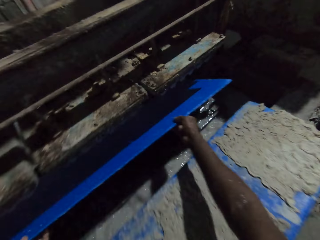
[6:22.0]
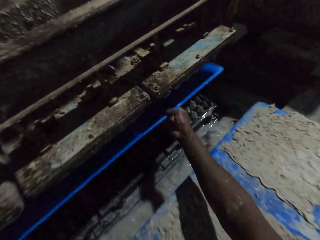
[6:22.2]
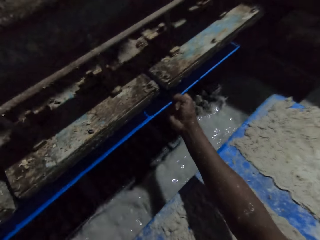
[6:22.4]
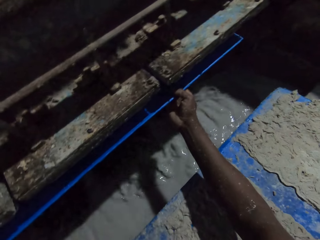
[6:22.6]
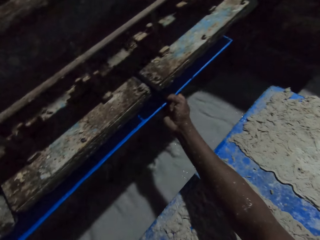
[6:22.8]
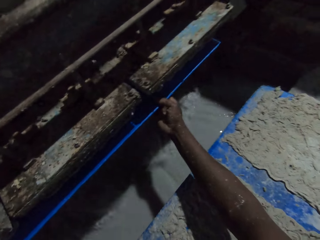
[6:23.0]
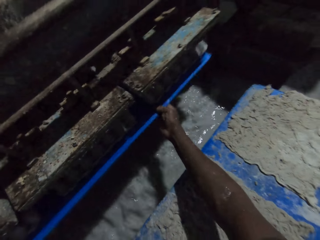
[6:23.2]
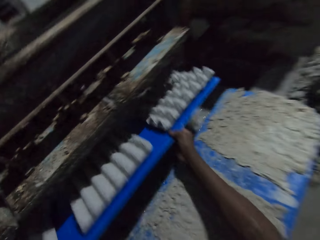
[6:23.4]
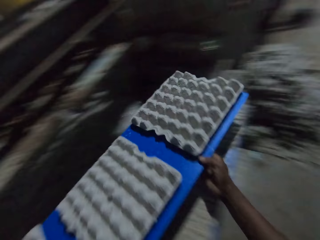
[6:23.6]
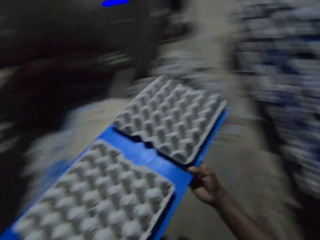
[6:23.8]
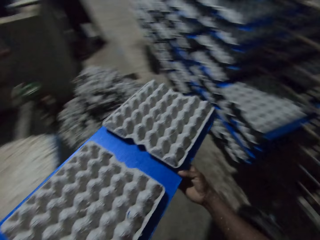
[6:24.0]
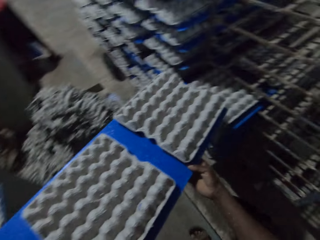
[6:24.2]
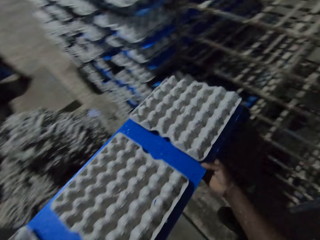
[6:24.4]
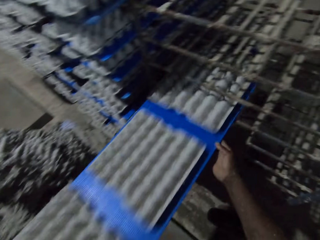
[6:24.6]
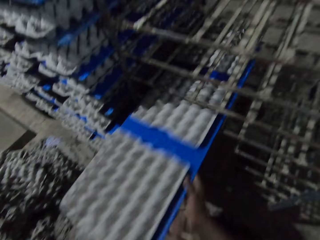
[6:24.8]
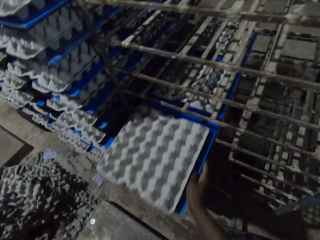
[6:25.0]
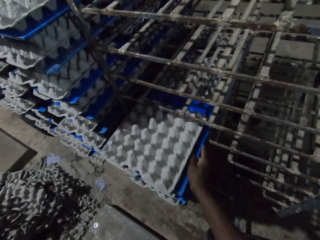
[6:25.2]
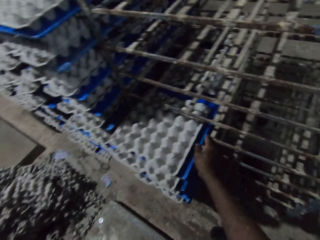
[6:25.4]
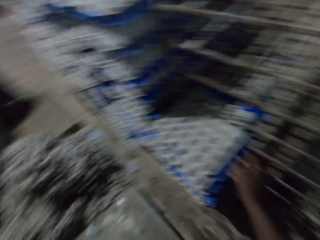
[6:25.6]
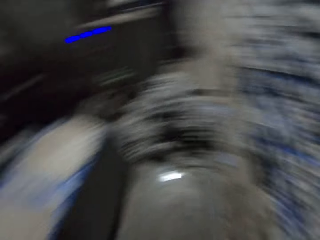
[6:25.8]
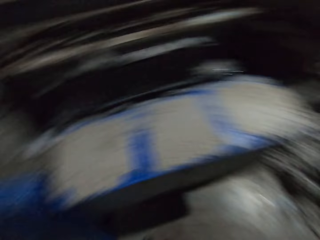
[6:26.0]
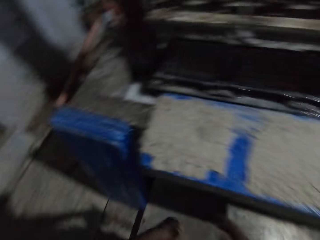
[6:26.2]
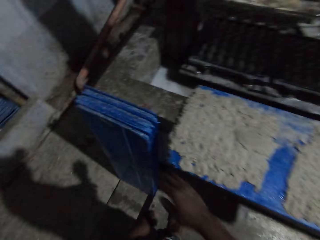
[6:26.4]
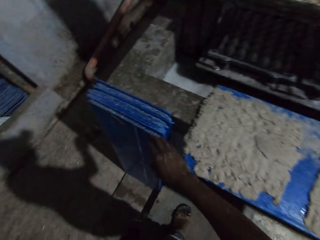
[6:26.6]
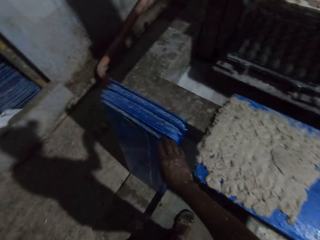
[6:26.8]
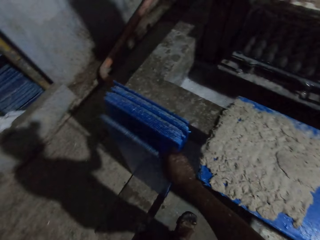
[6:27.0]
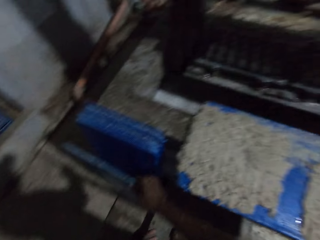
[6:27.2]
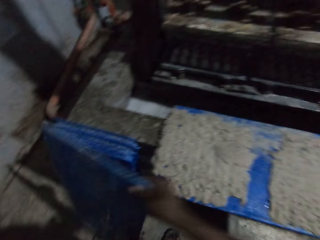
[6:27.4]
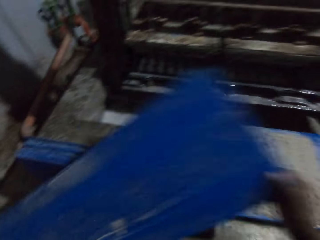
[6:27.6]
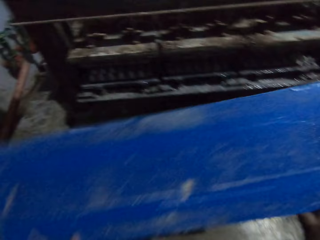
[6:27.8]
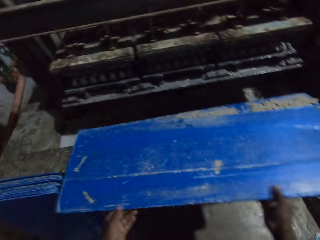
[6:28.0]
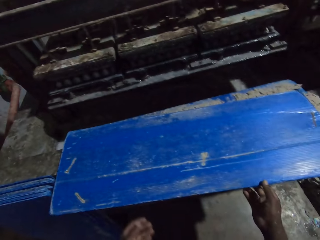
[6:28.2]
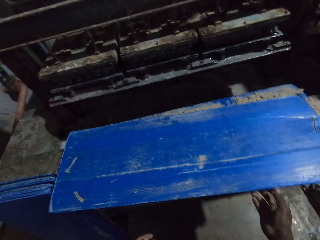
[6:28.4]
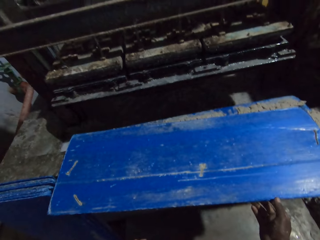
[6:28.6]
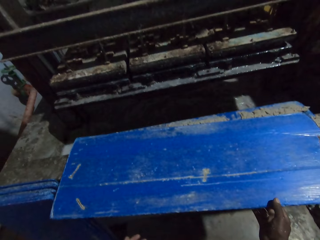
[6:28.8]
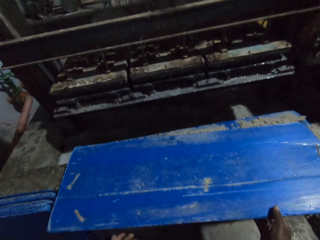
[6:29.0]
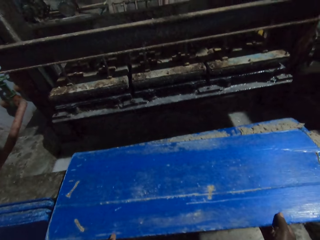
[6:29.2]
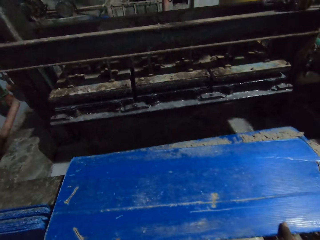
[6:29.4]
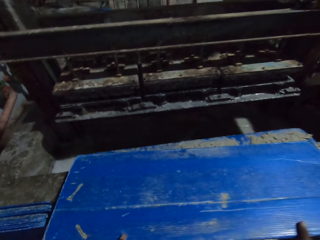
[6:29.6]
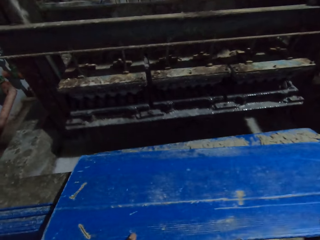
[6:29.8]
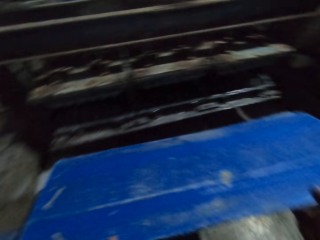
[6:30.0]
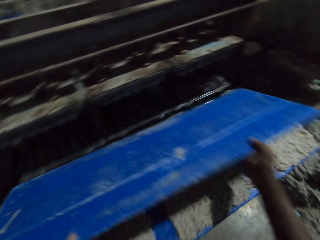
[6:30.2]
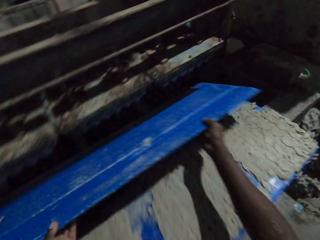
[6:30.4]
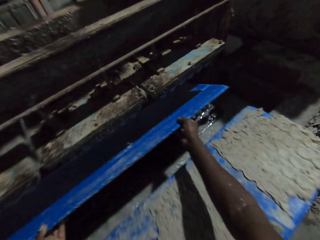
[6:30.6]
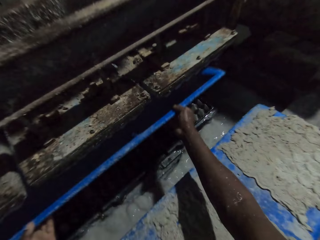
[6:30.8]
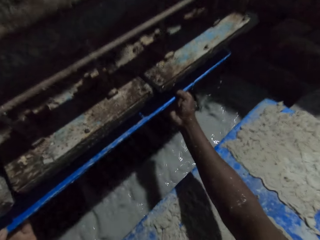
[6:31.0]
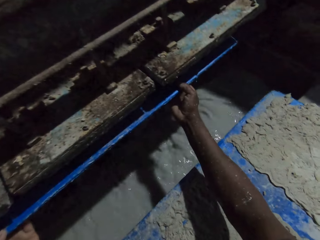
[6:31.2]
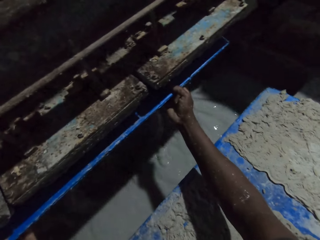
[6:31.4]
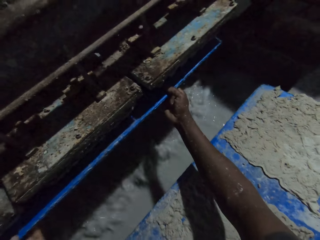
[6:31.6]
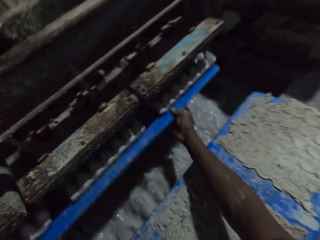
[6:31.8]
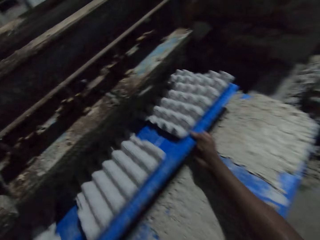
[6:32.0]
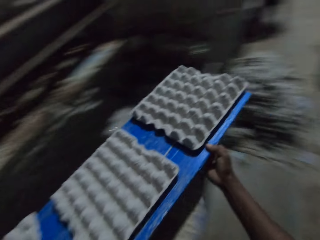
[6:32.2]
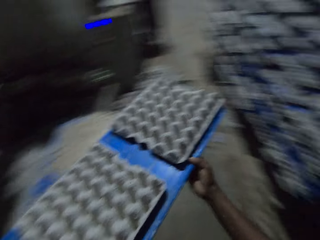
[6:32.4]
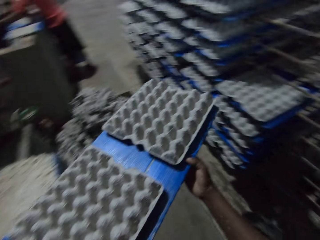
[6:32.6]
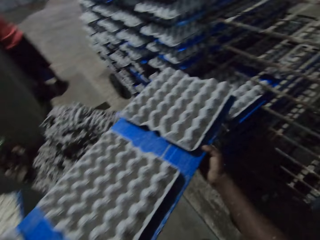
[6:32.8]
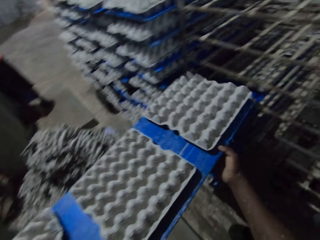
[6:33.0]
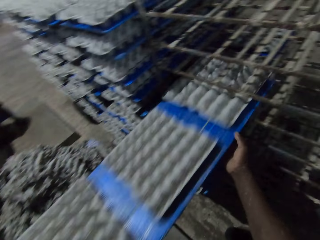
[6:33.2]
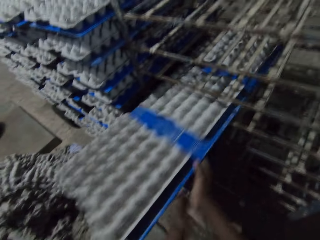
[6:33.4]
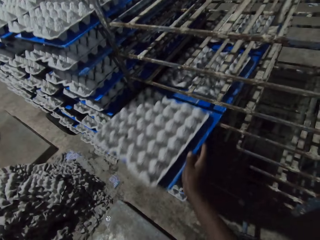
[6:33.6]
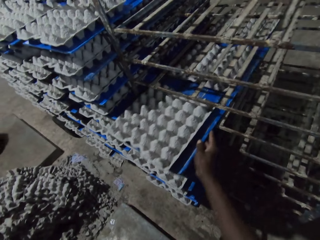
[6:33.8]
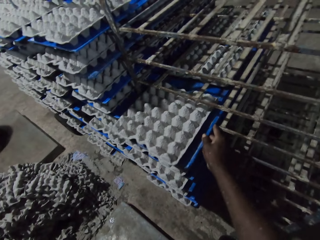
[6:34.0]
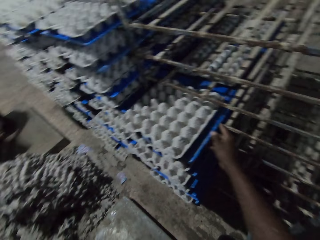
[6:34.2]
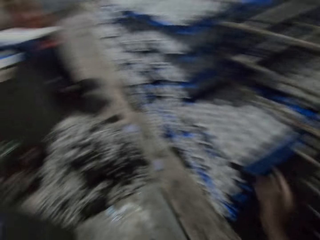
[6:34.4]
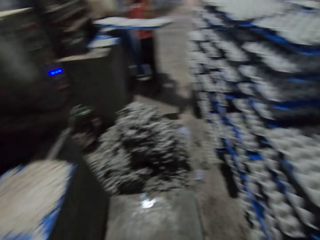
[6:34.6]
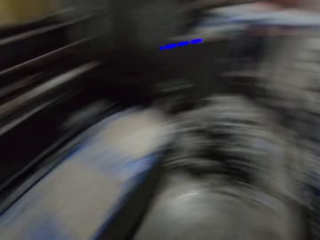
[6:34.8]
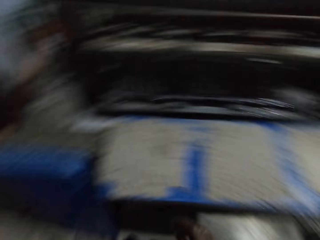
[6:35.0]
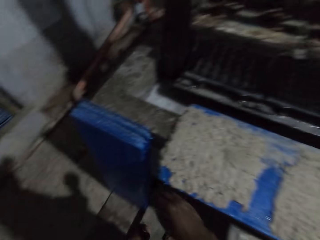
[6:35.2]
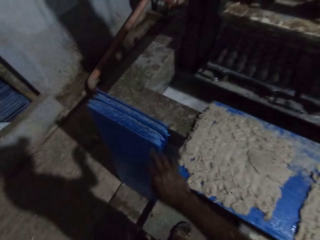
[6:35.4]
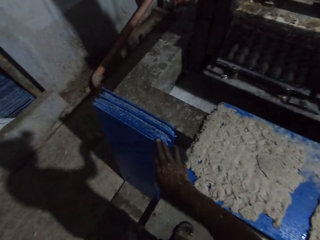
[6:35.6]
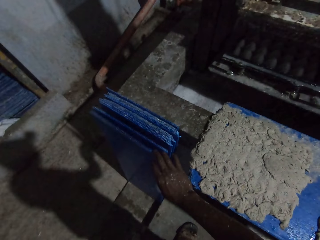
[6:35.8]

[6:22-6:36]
The camera wearer puts the plank in the egg crate making machine with both hands. He collects trays in a tray machine. He brings the plank out of the egg crate making machine with both hands. He drops the plank in the shelf with both hands. He puts trays in a tray trolley. He picks a plank or shelving board from the floor with his right hand. He adjusts the shelving board. He drops the plank on the pavement with both hands. He puts the plank in the egg crate making machine with both hands. He collects trays in the tray machine. He brings the plank out of the egg crate making machine with both hands. He drops the plank in the shelf with both hands. He puts trays in the tray trolley. A man carries a plank of egg crates with both hands.

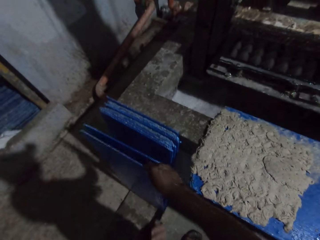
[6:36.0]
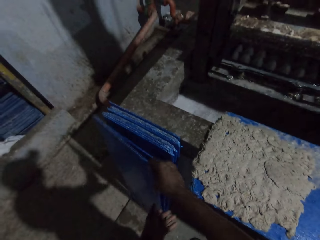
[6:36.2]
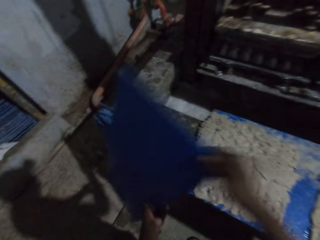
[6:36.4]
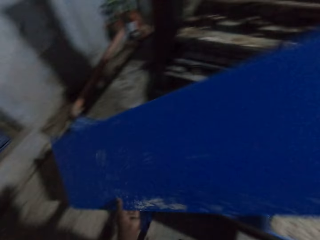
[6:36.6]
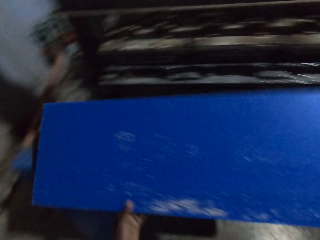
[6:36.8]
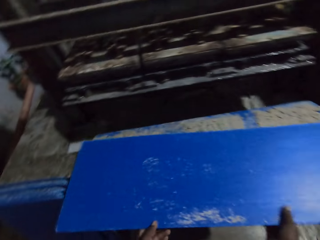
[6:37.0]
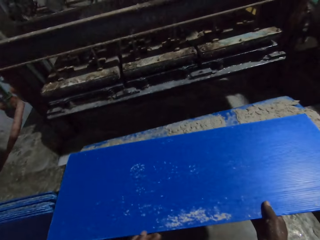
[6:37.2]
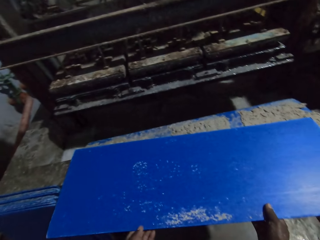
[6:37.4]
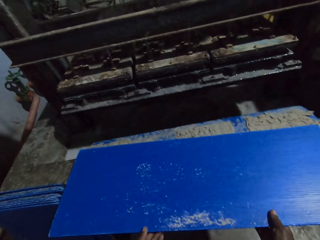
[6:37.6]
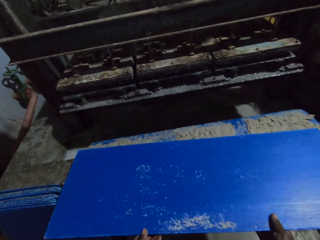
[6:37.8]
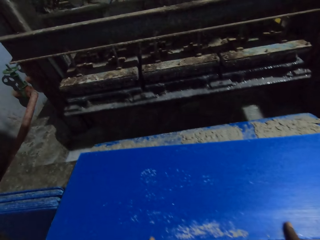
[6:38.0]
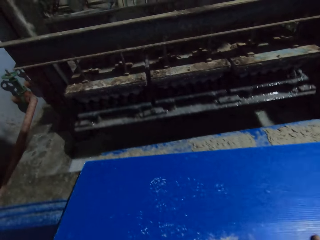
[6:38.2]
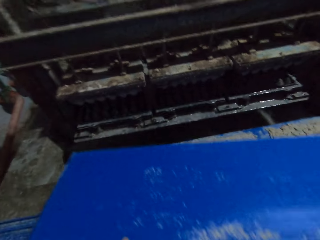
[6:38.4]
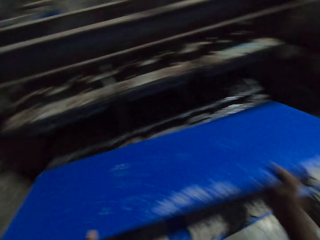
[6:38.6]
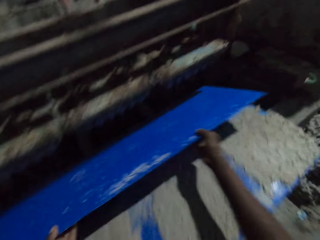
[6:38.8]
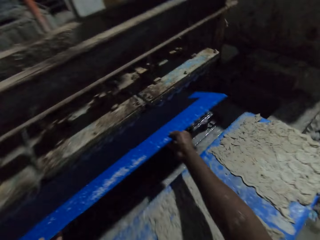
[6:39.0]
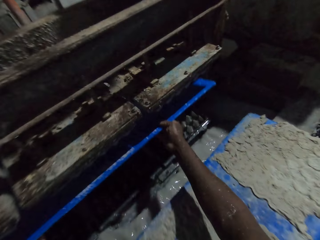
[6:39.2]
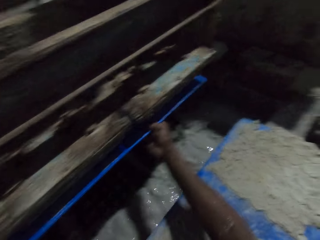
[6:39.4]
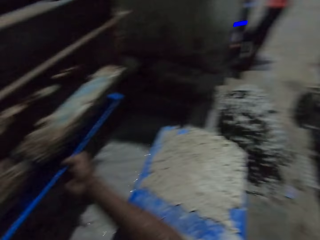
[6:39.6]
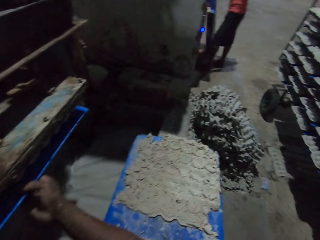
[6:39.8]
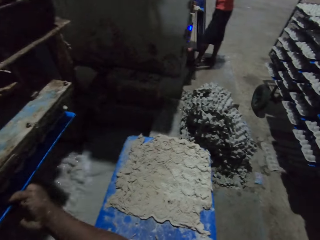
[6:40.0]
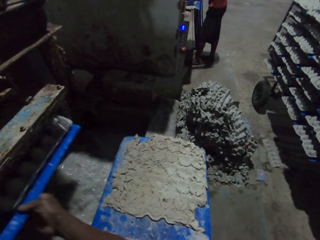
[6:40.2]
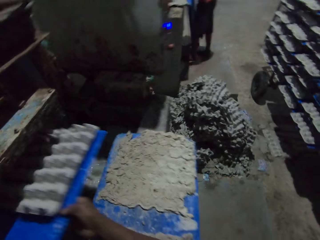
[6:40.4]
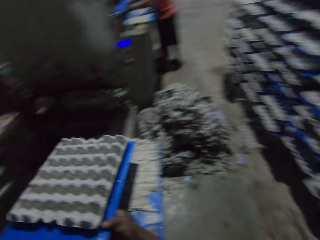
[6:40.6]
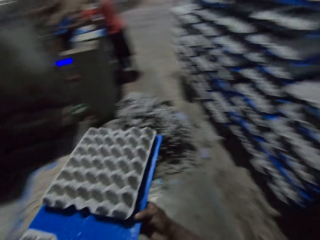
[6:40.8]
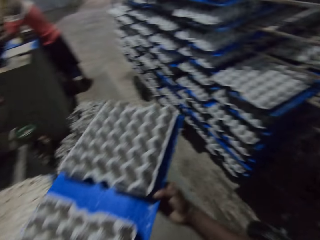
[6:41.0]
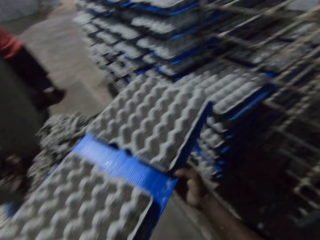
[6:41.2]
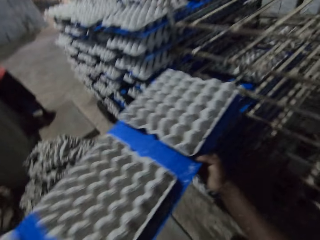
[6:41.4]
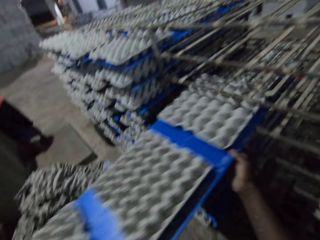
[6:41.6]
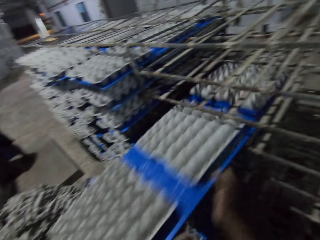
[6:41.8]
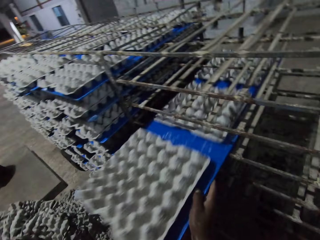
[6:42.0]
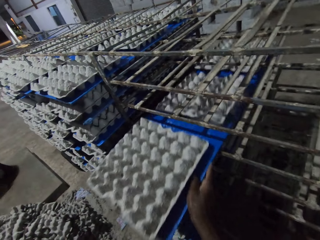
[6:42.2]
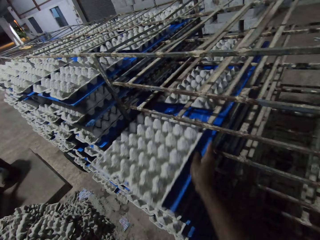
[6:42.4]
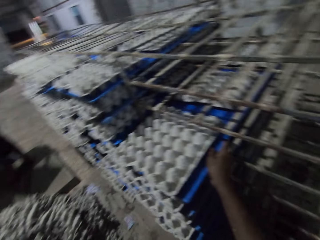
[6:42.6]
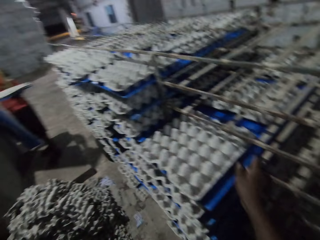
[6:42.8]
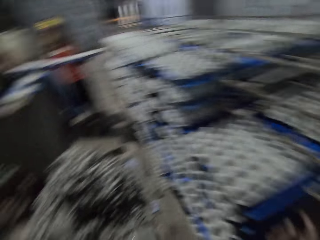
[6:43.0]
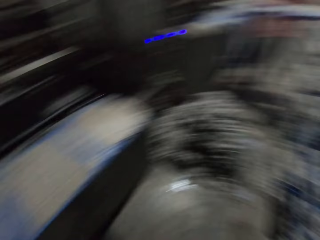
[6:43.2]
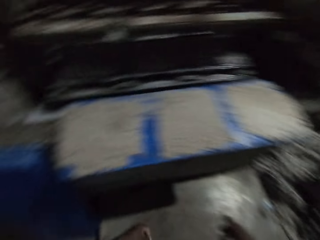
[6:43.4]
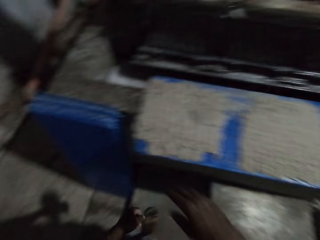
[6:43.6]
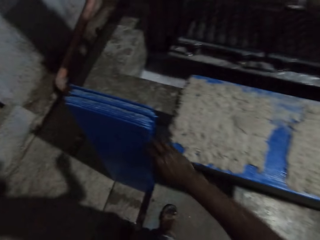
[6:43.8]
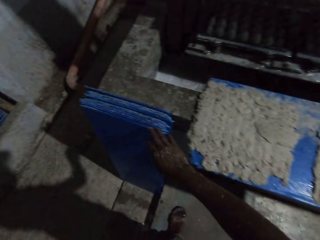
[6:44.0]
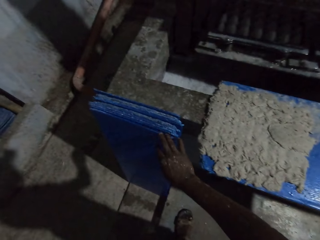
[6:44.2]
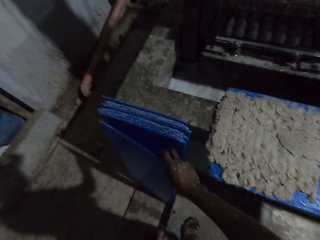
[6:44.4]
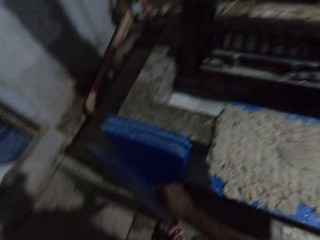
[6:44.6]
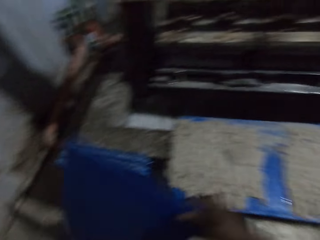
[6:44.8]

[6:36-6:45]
The camera wearer picks a plank or shelving board from the floor with his right hand. He adjusts the shelving board. He drops the plank on the pavement with both hands. He puts the plank in the egg crate making machine with both hands. He collects trays in a tray machine. He brings the plank out of the egg crate making machine with both hands. He converses with a man. He drops the plank in the shelf with both hands. He puts trays in a tray trolley. The man carries a plank of egg crates with both hands. The camera wearer picks a plank from the floor with his right hand.
